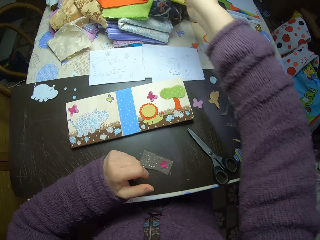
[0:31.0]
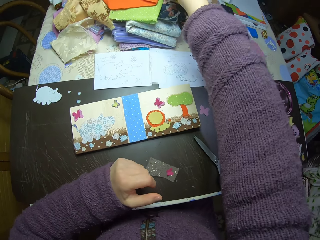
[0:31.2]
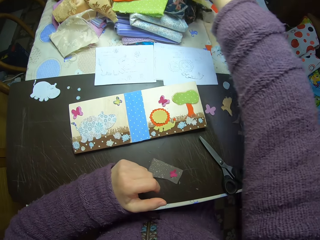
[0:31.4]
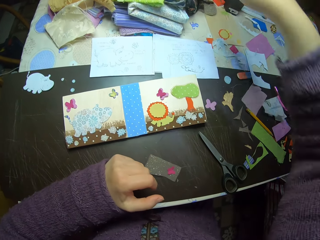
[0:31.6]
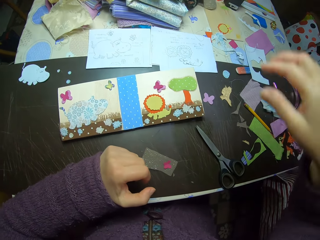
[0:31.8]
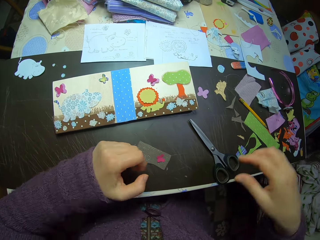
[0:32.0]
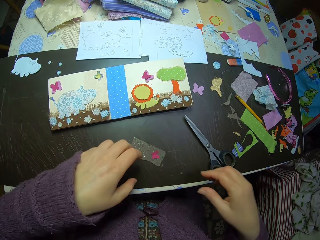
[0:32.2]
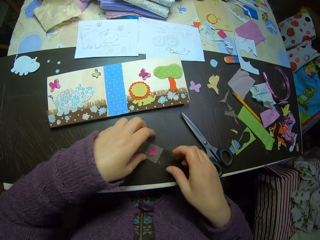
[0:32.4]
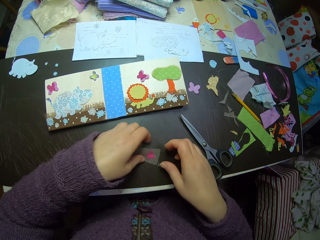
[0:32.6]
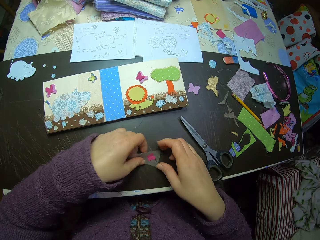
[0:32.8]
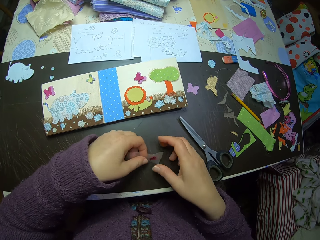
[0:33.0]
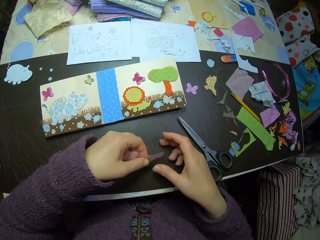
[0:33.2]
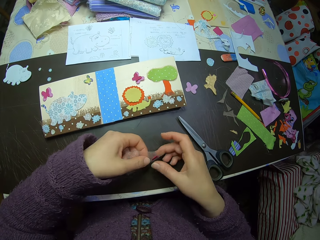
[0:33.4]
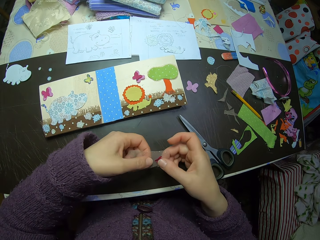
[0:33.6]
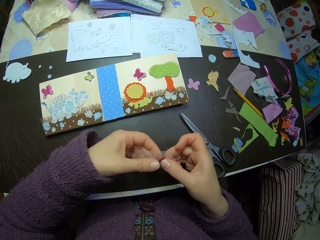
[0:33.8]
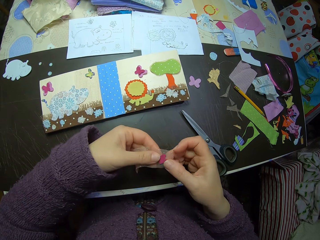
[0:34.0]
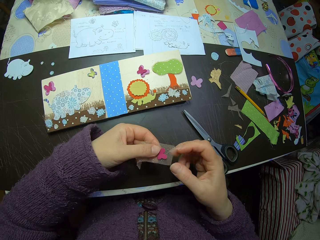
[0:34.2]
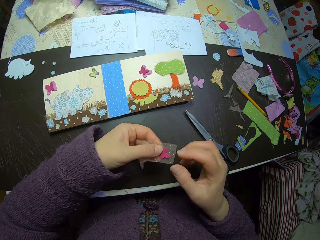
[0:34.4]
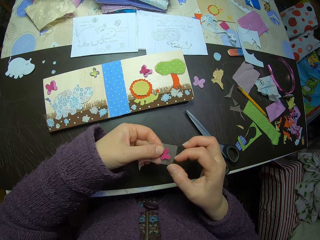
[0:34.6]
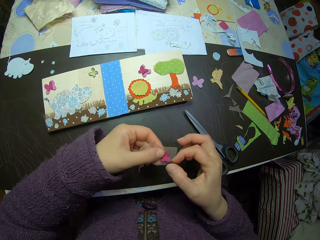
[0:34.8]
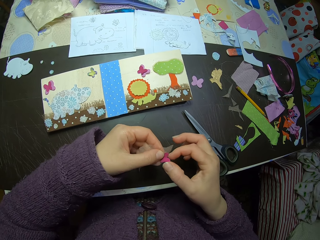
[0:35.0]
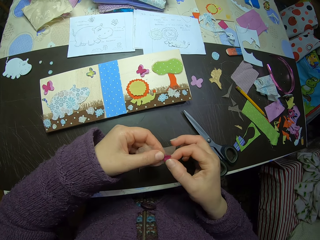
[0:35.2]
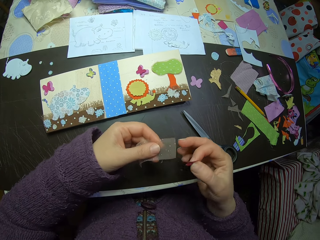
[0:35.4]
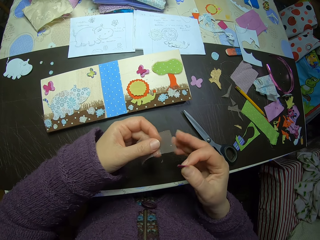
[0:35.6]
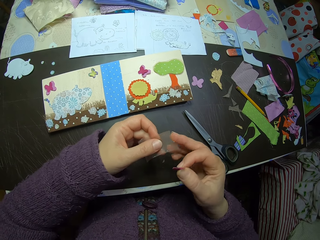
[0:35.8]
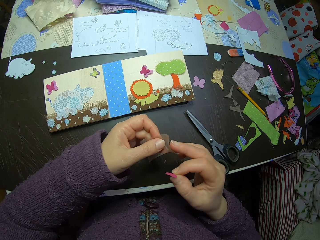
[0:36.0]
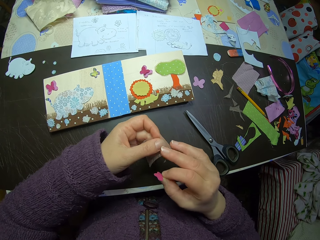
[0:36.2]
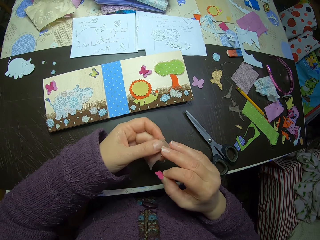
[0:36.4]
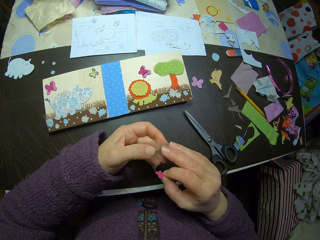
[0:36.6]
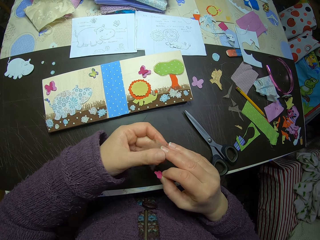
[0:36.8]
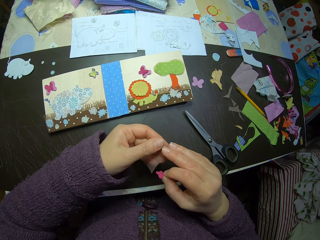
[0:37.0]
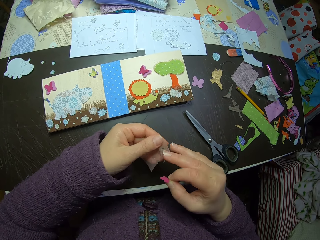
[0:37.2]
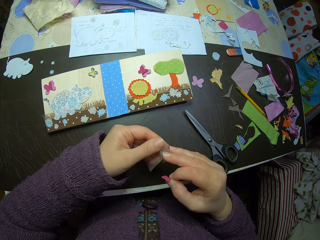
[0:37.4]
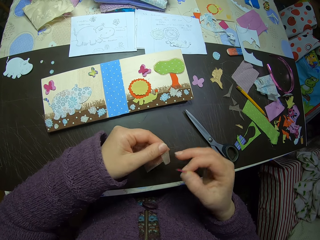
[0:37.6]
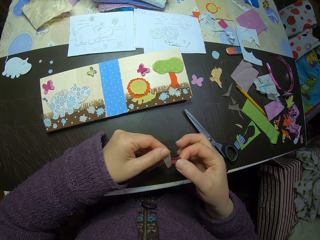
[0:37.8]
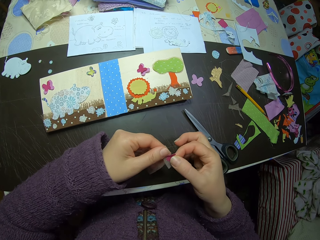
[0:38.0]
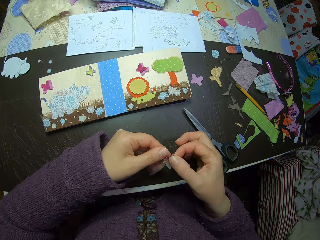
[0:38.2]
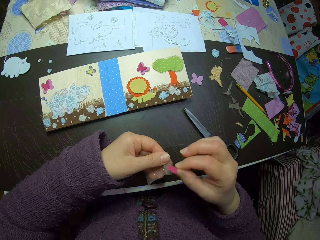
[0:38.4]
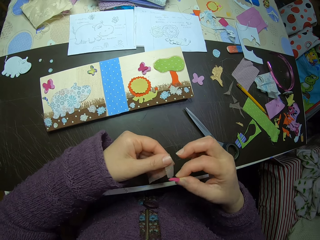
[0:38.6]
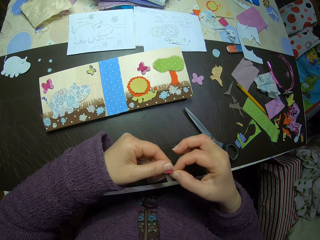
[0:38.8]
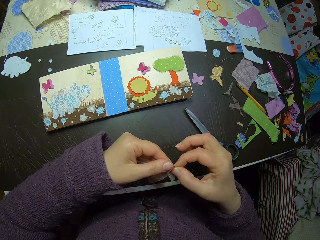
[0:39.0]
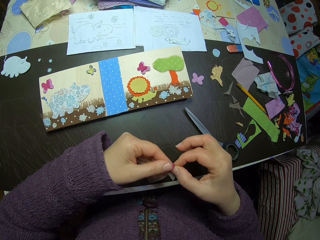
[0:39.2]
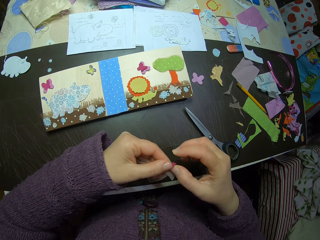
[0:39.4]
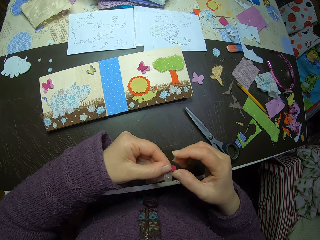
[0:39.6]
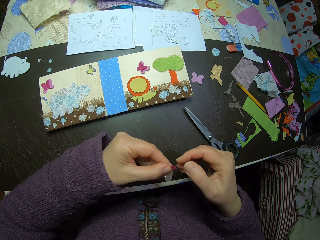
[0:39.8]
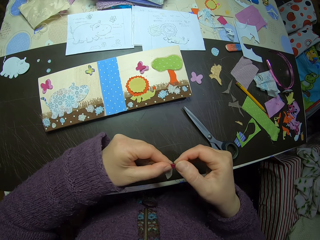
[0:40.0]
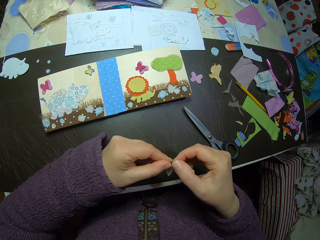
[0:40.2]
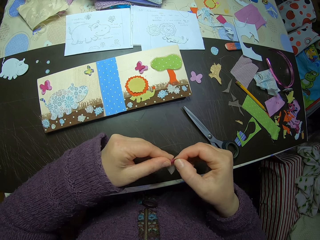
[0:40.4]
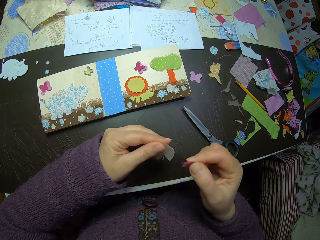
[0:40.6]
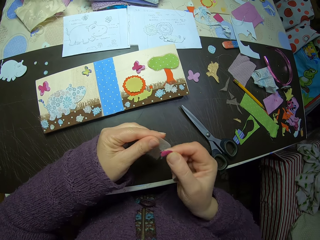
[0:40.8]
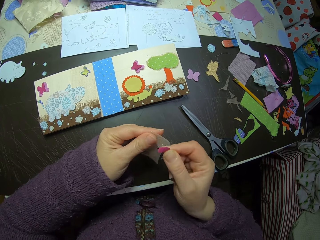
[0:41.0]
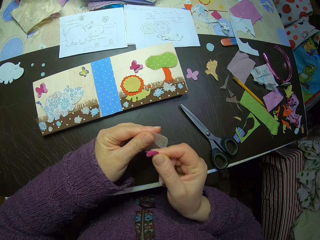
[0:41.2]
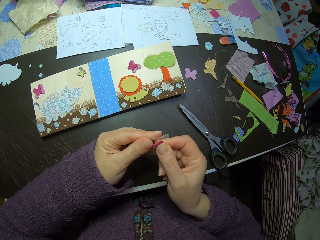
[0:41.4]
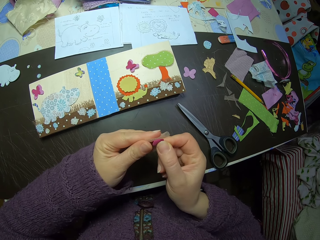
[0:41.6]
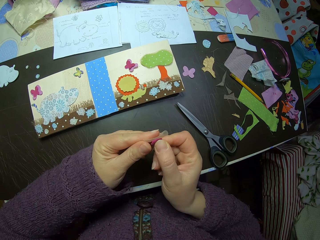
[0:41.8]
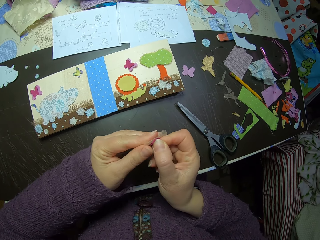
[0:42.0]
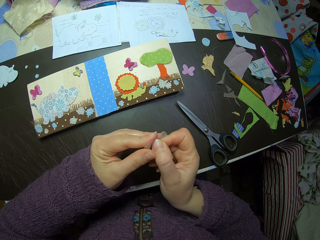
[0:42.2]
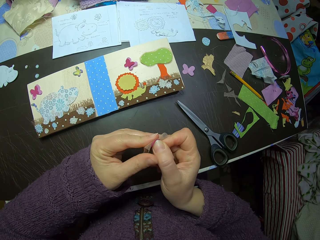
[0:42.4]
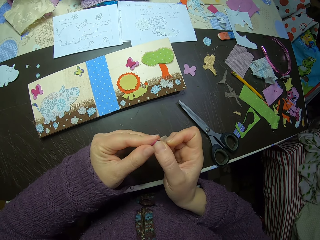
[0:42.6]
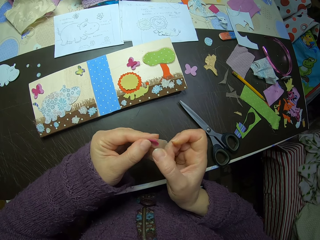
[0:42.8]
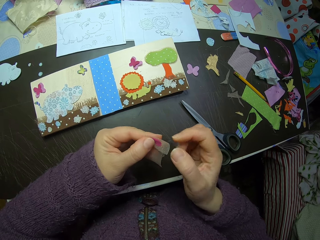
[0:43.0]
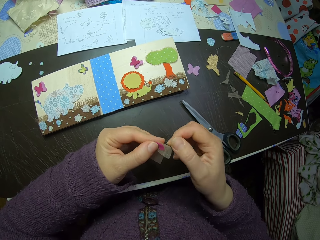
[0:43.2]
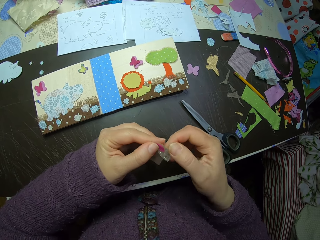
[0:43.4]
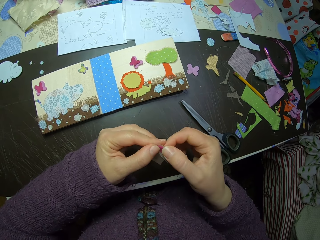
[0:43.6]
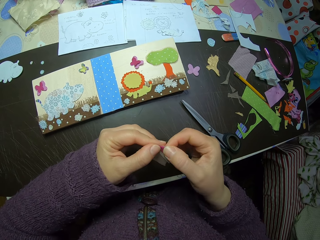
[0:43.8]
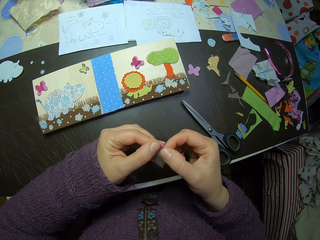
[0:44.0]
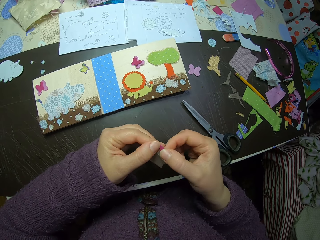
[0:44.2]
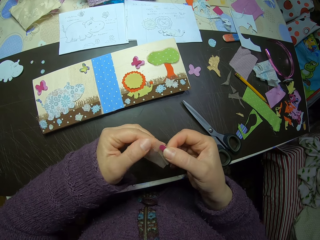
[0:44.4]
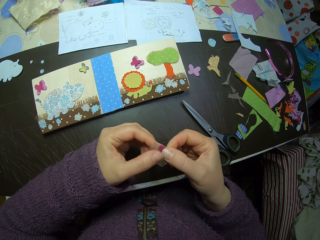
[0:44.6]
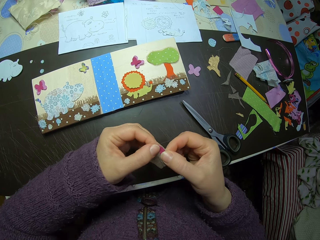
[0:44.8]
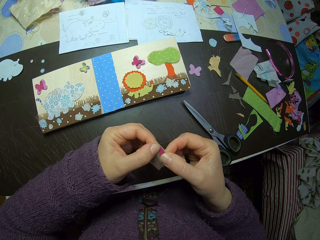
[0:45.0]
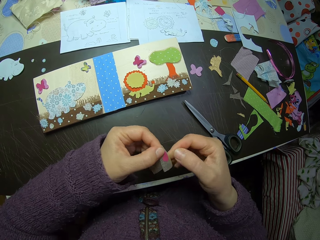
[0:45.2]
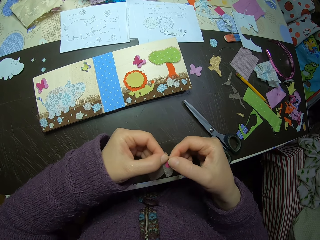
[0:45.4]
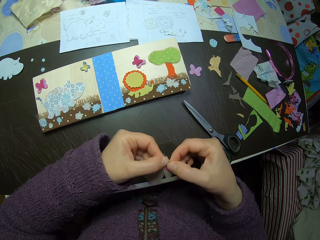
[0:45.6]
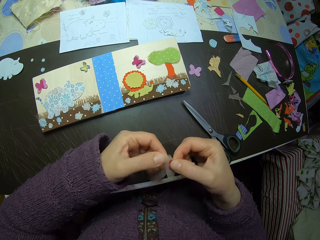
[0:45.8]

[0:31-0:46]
The camera wearer puts the folded colorless paper or fiber material on the table. They take the sticker on the colorless paper. They pick up the fiber material. They fold the fiber material. They take the sticker. They put the sticker on the colorless paper.

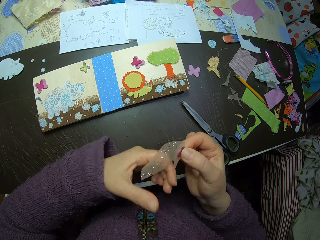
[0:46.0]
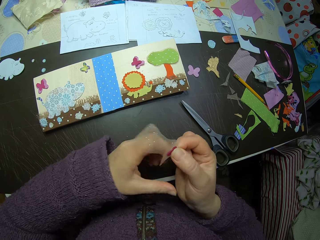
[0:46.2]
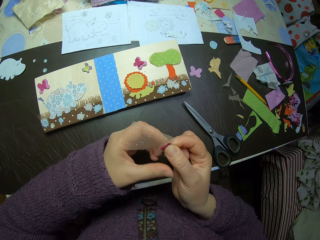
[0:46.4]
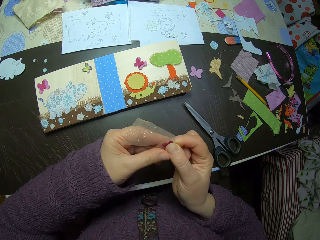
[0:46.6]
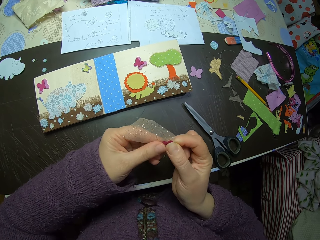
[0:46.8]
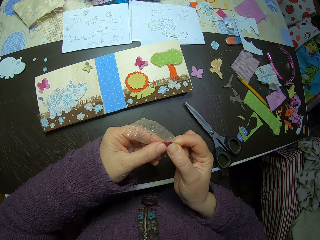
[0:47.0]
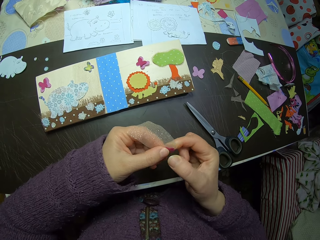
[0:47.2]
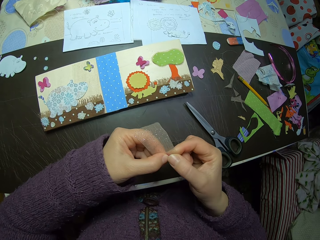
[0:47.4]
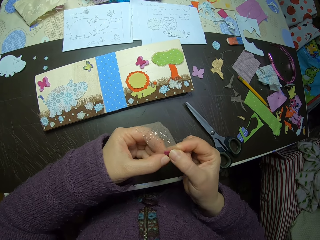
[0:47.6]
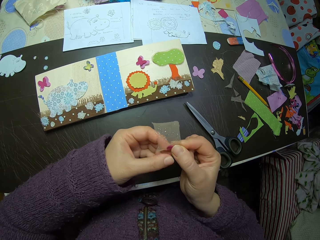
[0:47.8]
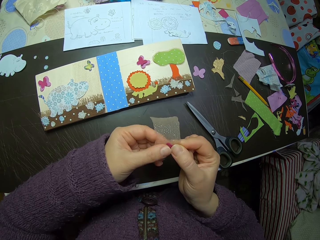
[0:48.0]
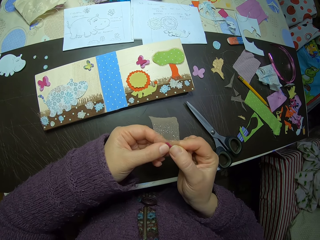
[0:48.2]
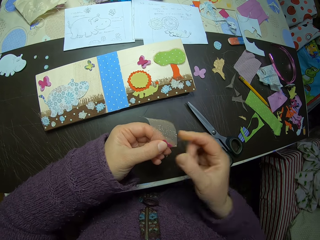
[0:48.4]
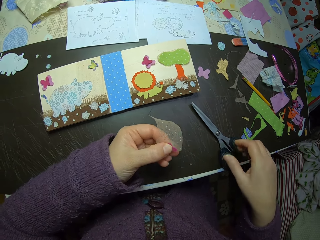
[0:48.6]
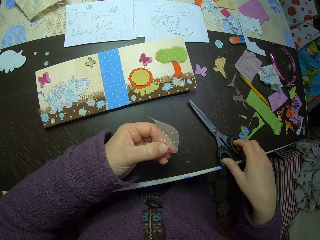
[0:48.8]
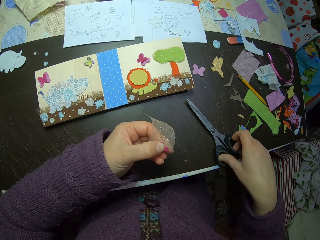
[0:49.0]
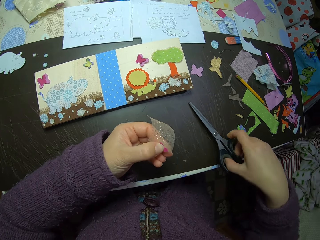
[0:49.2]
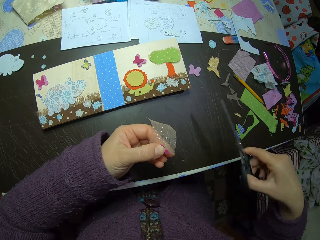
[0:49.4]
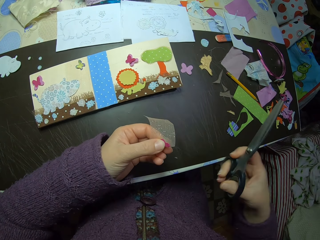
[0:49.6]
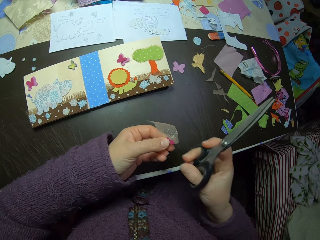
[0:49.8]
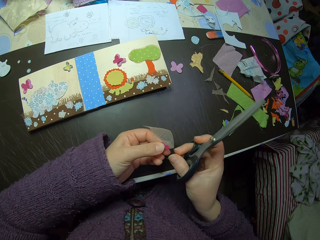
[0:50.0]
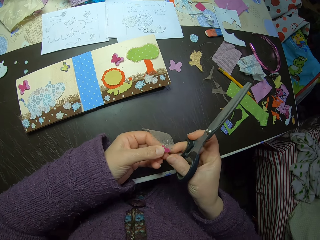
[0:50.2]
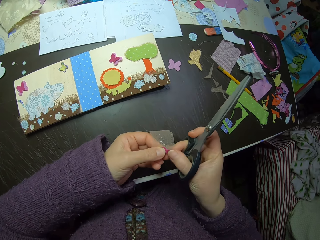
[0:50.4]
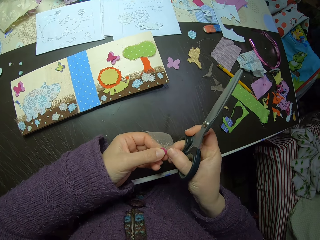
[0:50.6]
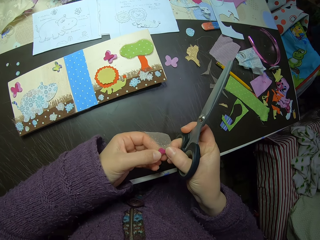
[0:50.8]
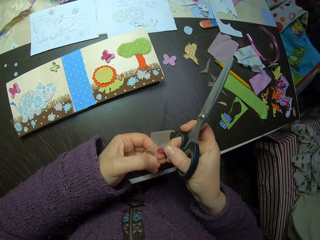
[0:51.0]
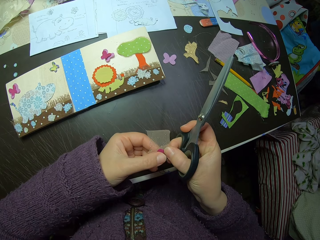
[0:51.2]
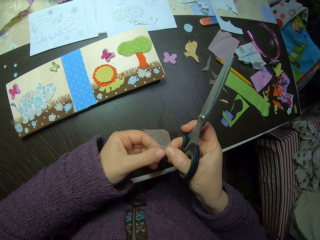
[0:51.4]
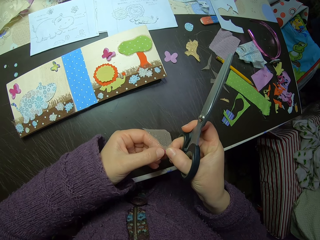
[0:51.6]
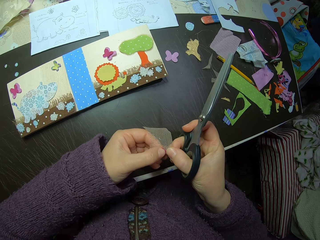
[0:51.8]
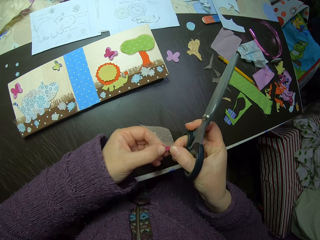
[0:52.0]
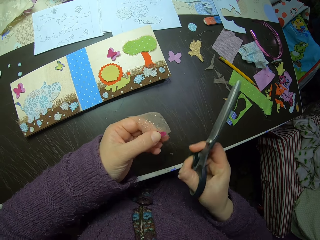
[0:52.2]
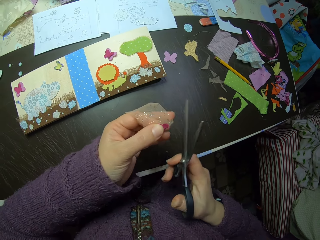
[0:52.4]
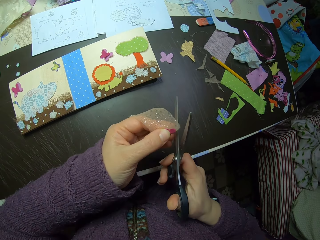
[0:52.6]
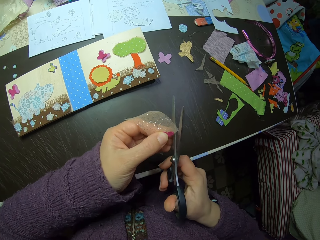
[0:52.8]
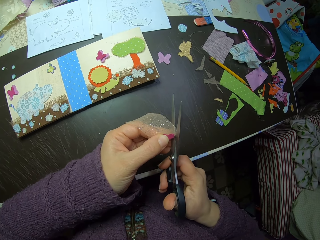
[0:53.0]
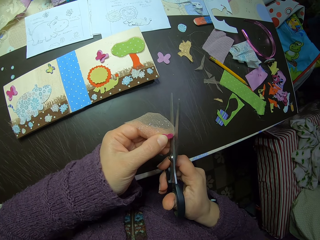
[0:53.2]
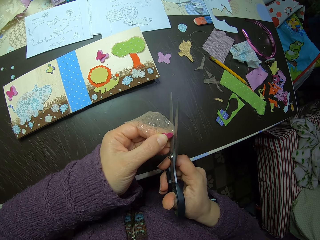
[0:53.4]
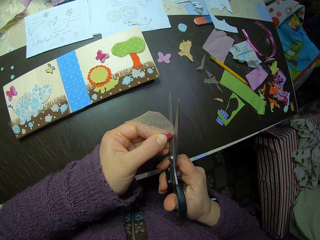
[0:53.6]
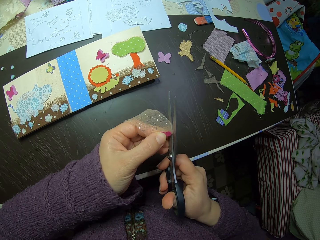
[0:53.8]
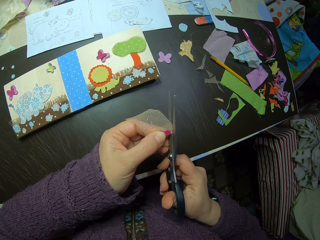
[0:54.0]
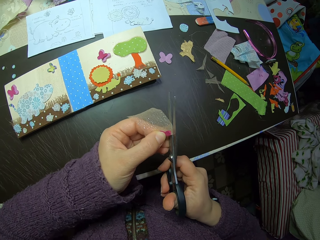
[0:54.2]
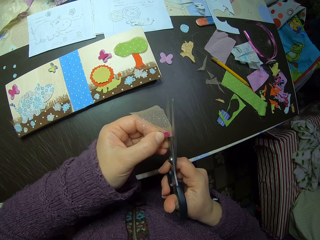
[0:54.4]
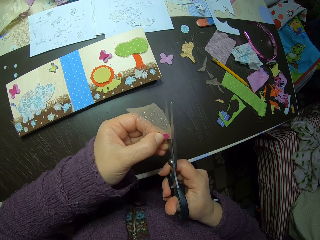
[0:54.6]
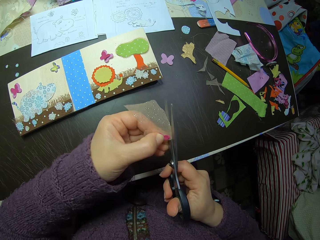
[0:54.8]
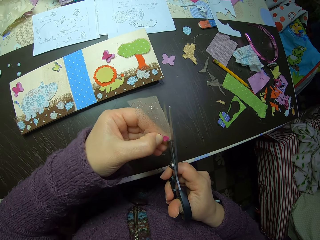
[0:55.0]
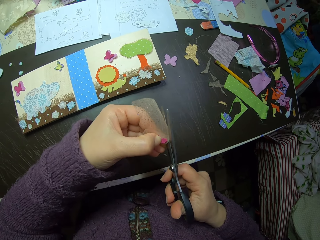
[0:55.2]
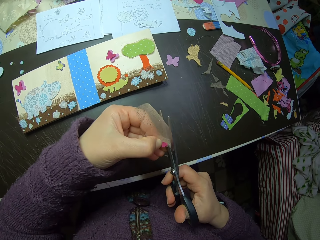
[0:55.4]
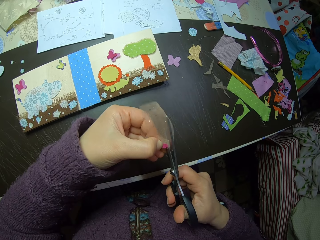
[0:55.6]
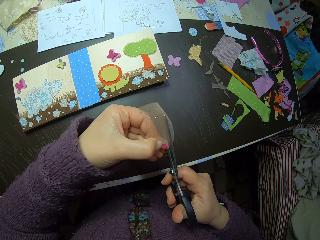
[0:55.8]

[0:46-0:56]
The camera wearer picks up the scissors on the table. They cut the colorless paper with the sticker.
